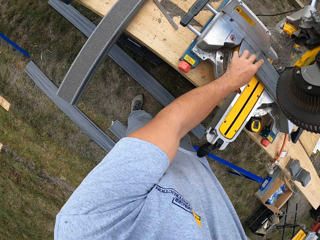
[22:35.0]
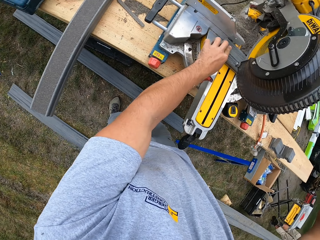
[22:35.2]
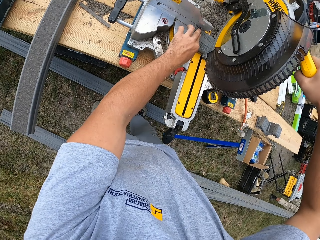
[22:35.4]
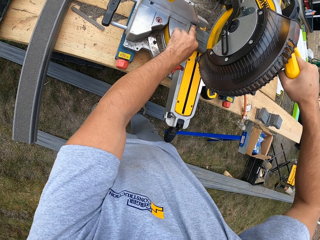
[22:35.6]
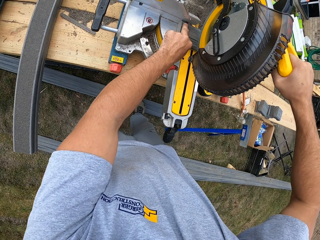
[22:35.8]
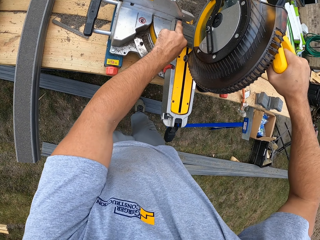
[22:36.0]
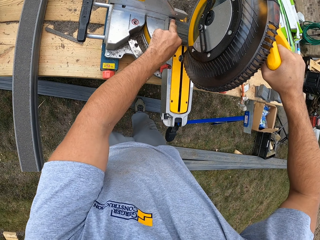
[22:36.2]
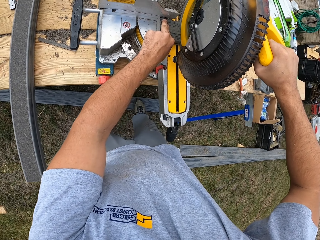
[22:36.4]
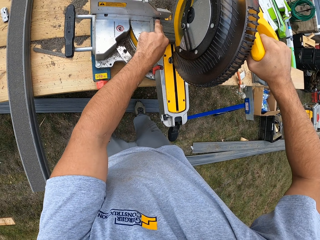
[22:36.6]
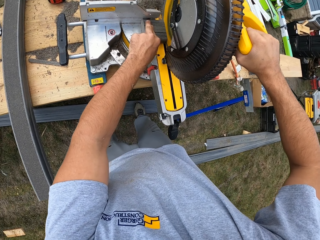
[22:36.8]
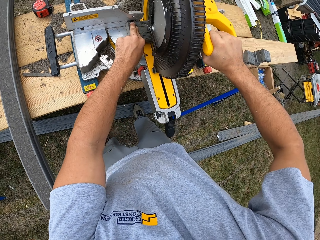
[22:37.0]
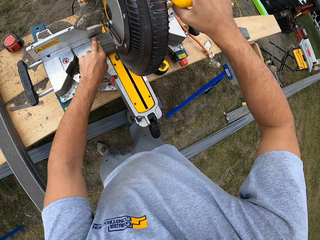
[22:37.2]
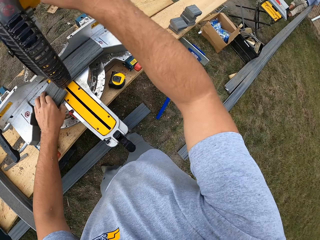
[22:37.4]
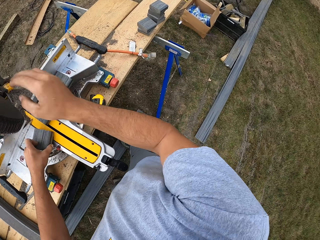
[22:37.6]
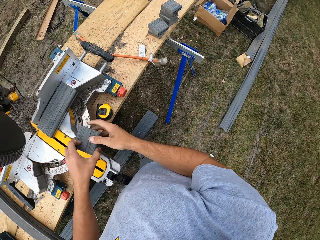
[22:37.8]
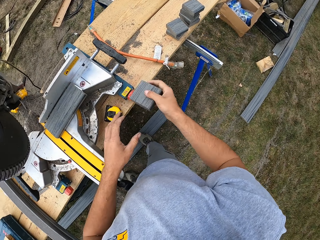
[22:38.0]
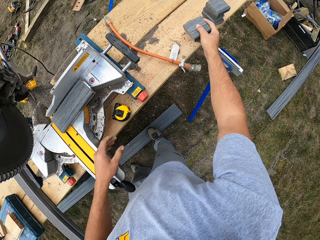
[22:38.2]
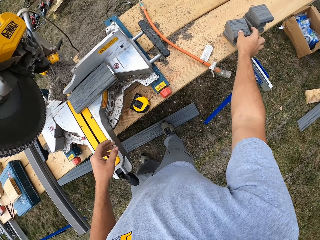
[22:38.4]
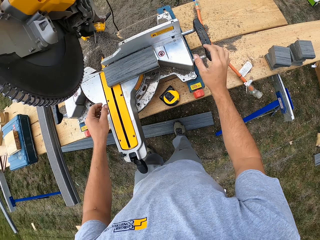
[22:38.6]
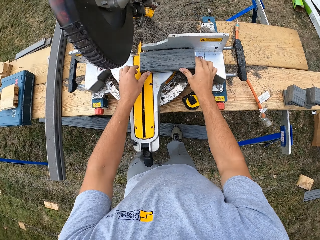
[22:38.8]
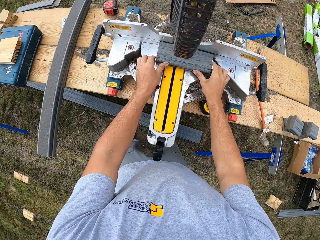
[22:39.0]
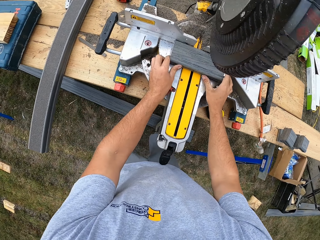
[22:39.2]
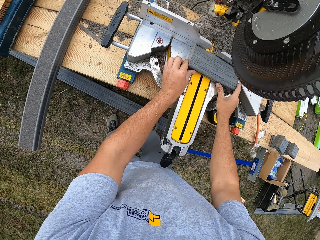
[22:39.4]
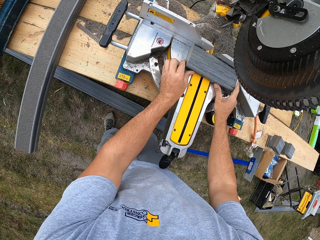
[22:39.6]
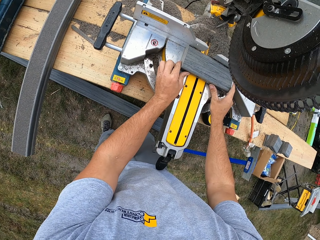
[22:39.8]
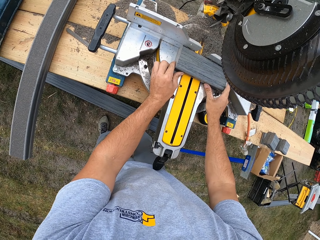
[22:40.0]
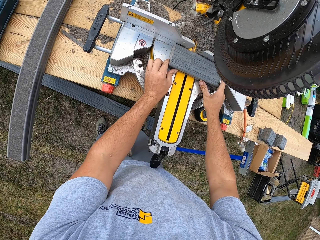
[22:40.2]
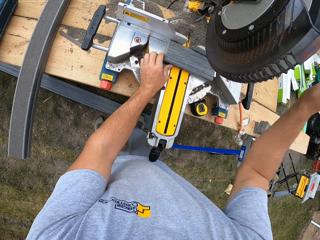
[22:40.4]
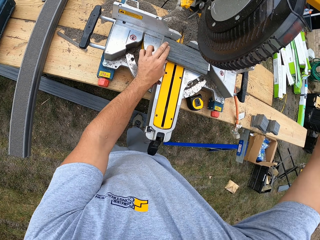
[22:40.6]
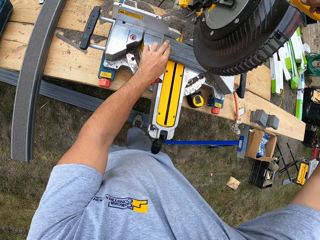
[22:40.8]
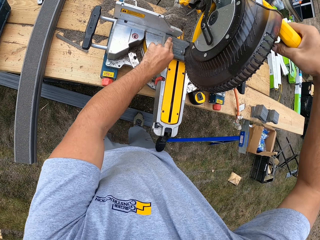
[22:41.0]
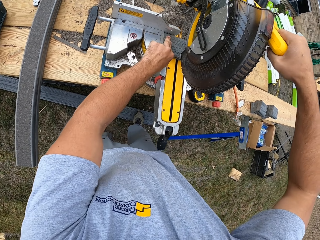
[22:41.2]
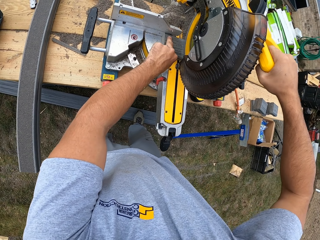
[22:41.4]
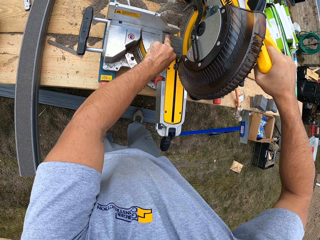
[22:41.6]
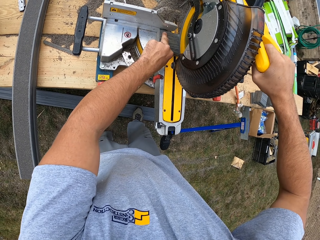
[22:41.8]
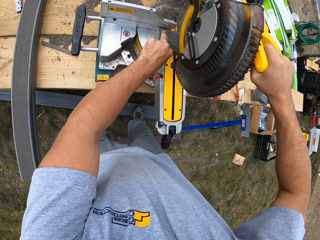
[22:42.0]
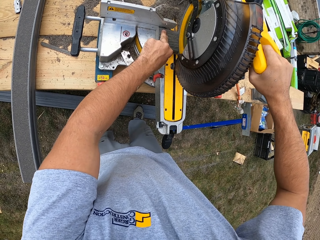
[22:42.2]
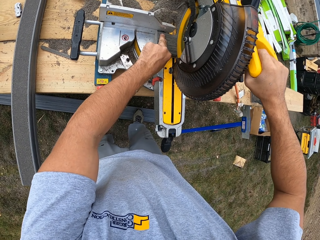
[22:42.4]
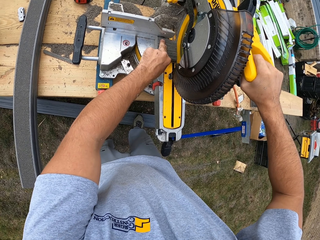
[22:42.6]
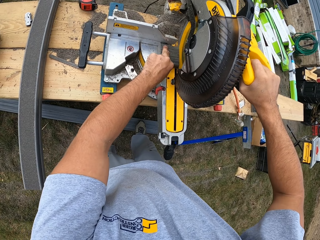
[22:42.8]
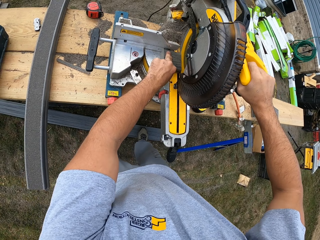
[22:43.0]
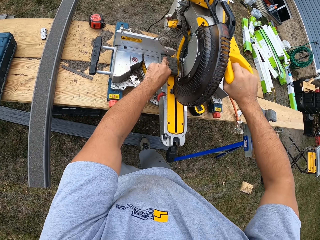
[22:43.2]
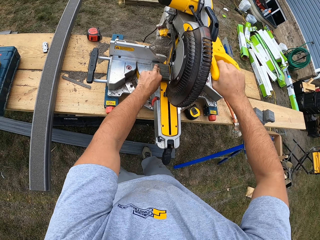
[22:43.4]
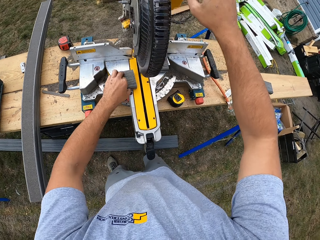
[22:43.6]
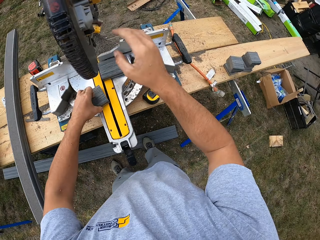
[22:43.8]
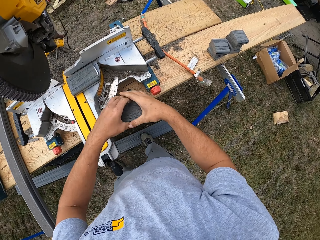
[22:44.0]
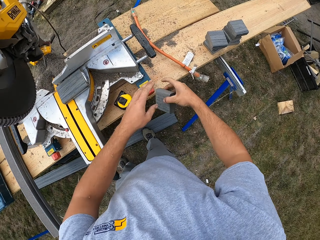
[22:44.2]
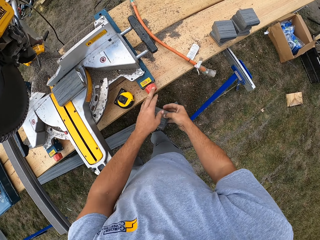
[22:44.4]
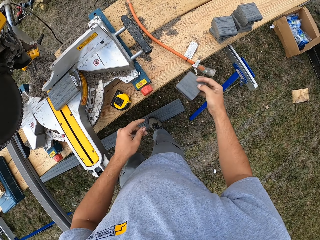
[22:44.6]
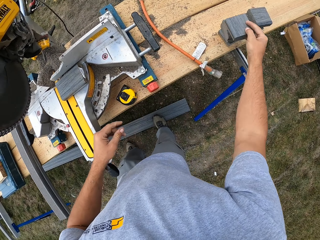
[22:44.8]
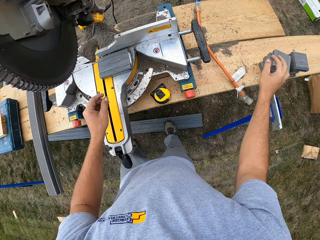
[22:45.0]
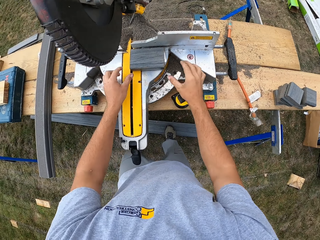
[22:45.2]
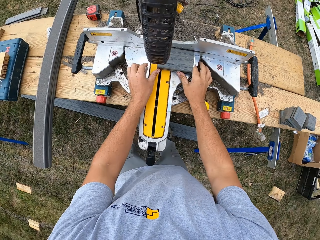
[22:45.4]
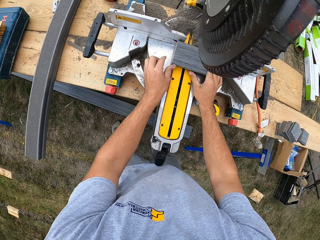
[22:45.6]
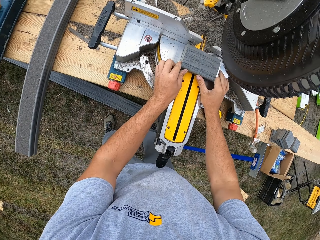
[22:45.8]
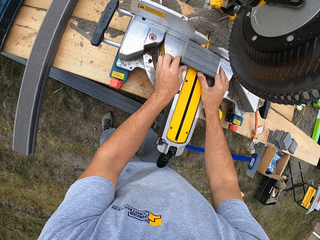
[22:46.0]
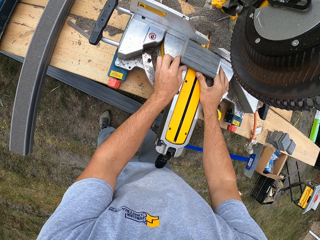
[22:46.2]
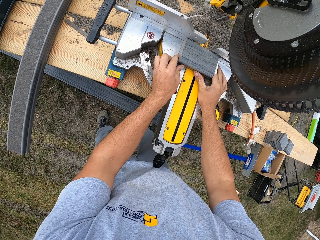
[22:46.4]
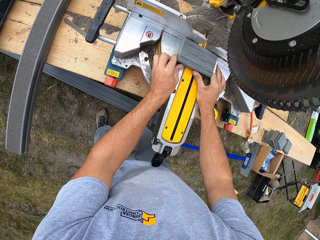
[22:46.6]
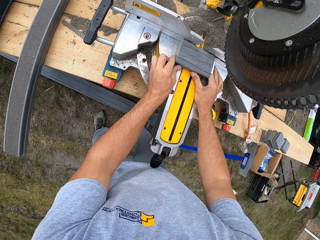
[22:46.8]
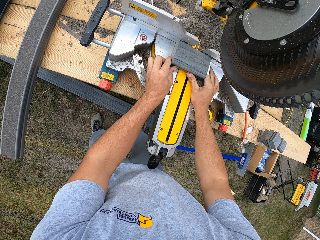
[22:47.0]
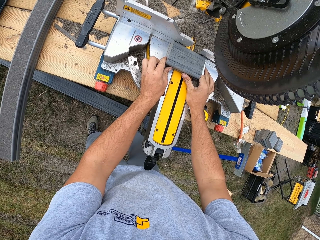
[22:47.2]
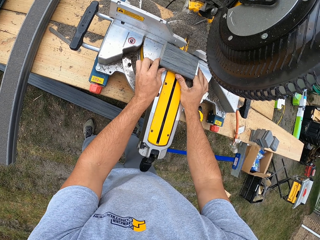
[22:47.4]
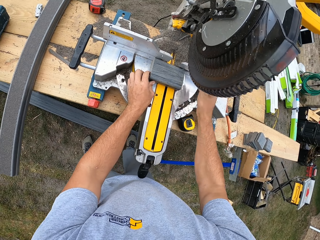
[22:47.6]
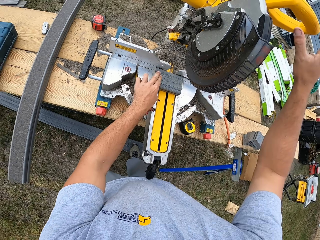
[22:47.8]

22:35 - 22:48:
The camera wearer puts on the cutter. They pull down the wood cutter. They cut the metal rod. They put off the cutter. They pick up a piece of metal, shift the metal to the right hand, and put down the metal. They push a metal rod. They pull down the wood cutter. They put on the cutter. They cut the metal rod. They put off the cutter. They take a piece of metal, shift the metal to the right hand, and put down the metal. They adjust a piece of wood on the wood cutter. They move the piece of wood under the saw.

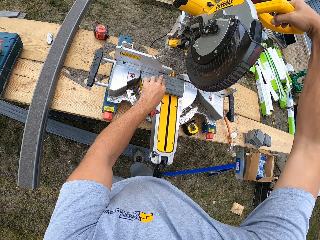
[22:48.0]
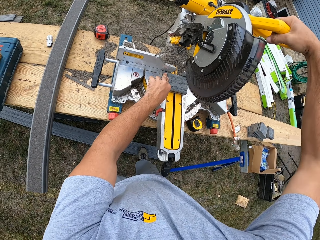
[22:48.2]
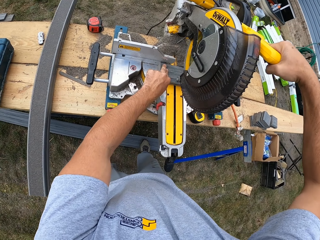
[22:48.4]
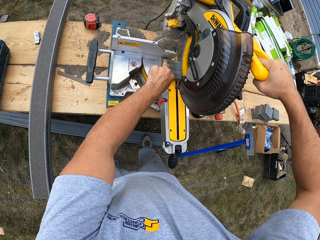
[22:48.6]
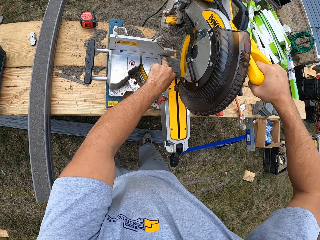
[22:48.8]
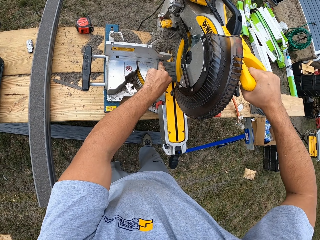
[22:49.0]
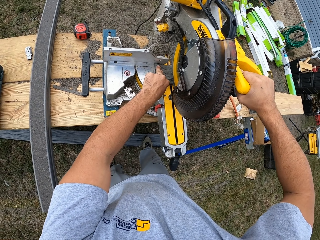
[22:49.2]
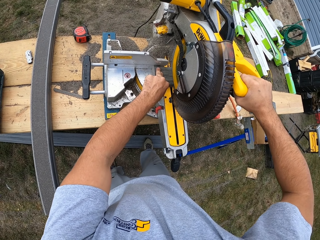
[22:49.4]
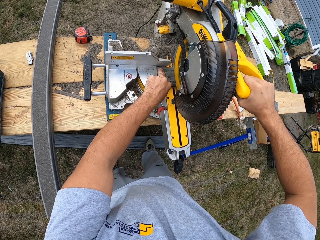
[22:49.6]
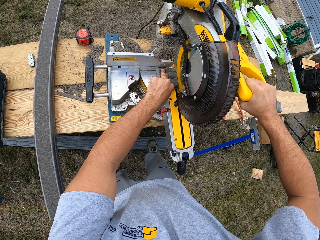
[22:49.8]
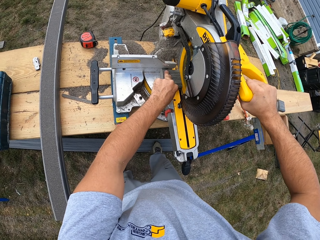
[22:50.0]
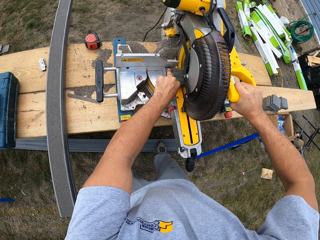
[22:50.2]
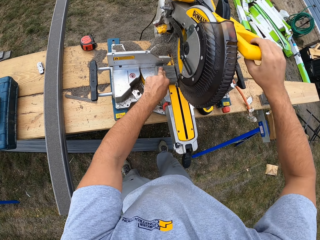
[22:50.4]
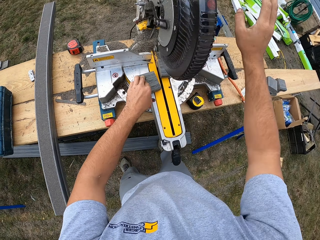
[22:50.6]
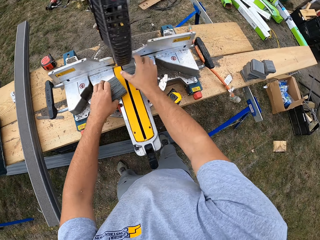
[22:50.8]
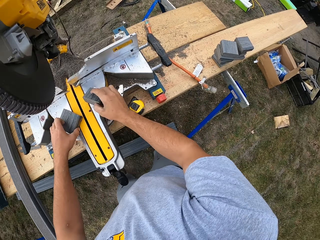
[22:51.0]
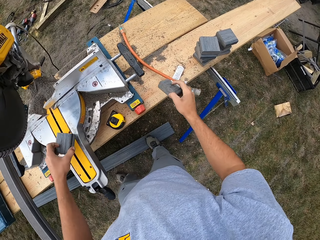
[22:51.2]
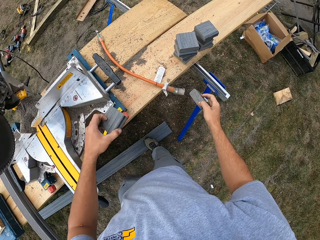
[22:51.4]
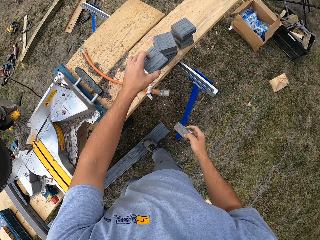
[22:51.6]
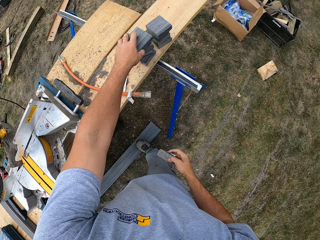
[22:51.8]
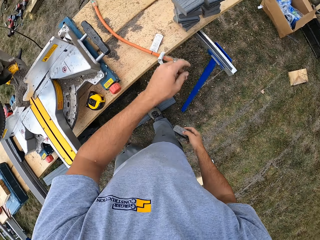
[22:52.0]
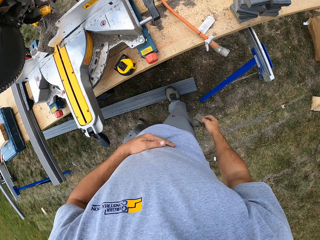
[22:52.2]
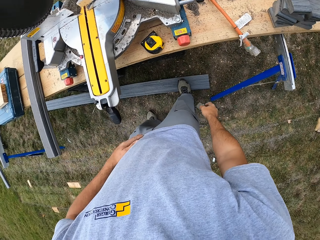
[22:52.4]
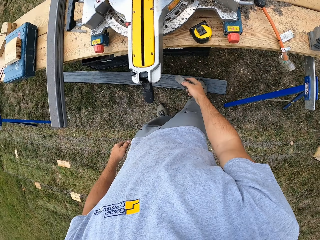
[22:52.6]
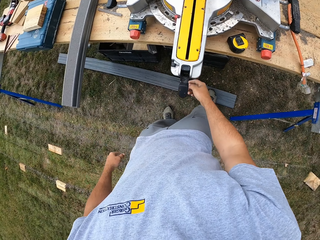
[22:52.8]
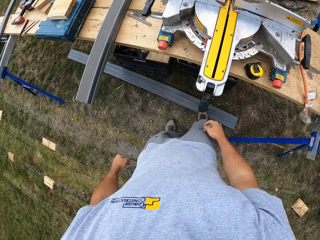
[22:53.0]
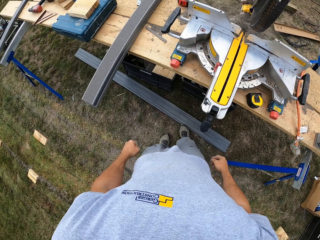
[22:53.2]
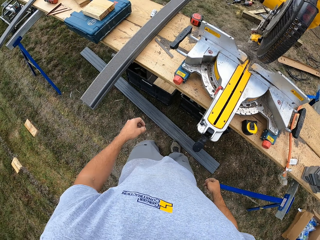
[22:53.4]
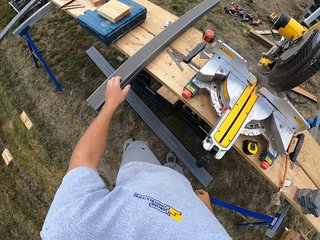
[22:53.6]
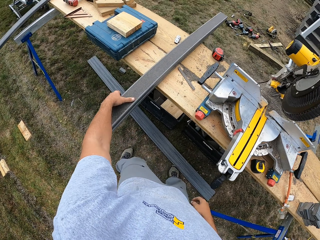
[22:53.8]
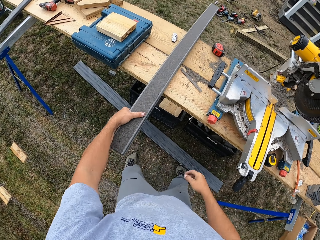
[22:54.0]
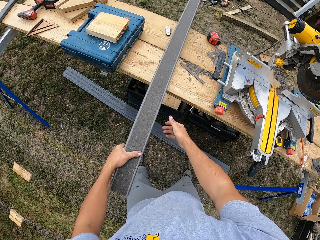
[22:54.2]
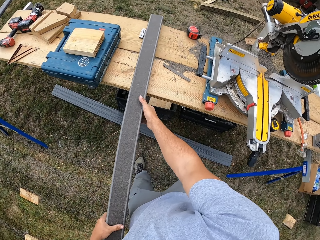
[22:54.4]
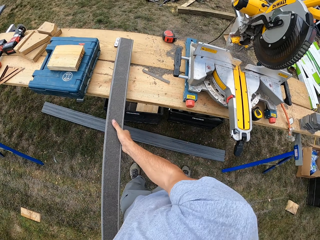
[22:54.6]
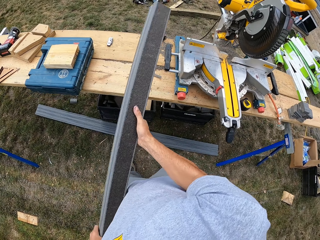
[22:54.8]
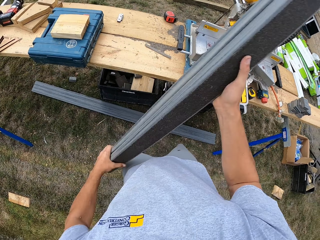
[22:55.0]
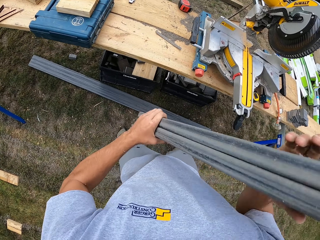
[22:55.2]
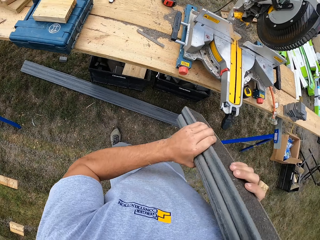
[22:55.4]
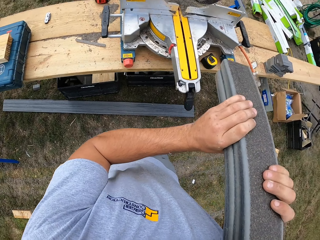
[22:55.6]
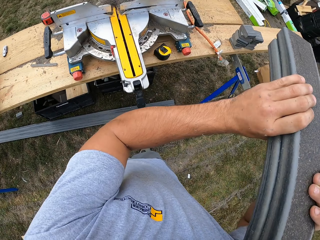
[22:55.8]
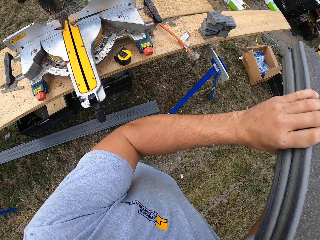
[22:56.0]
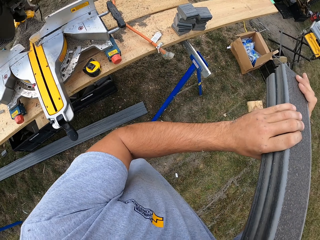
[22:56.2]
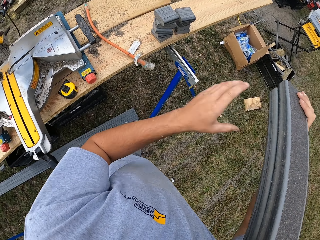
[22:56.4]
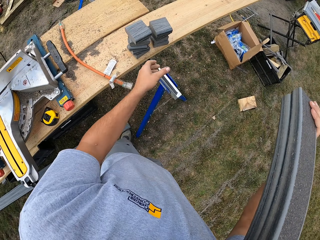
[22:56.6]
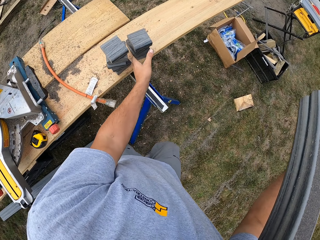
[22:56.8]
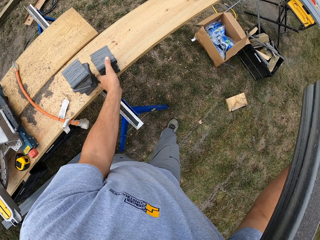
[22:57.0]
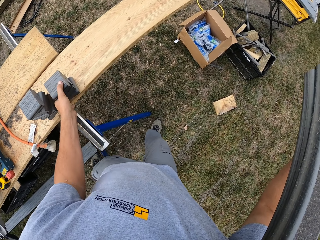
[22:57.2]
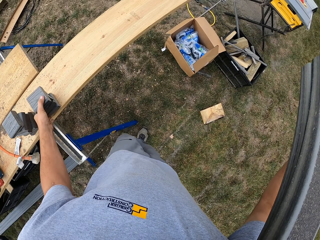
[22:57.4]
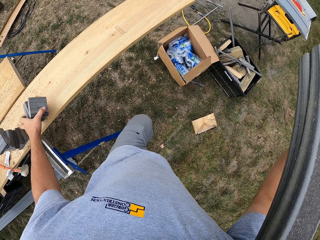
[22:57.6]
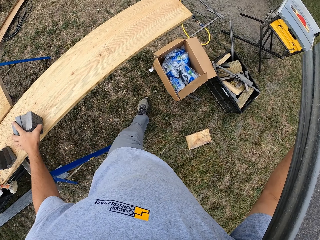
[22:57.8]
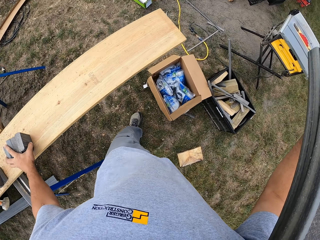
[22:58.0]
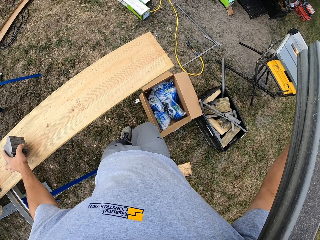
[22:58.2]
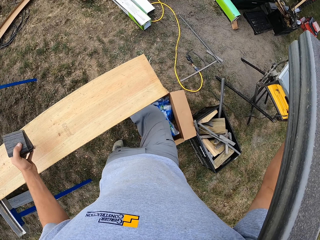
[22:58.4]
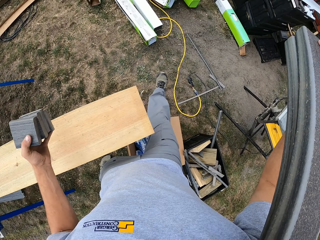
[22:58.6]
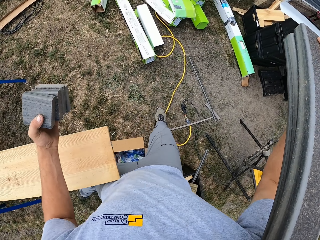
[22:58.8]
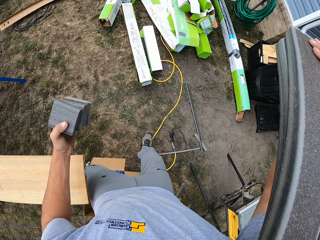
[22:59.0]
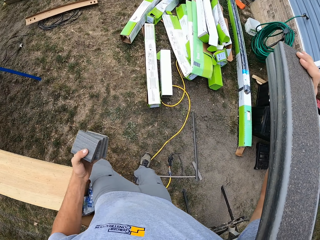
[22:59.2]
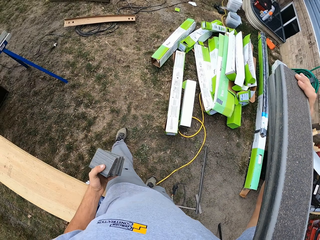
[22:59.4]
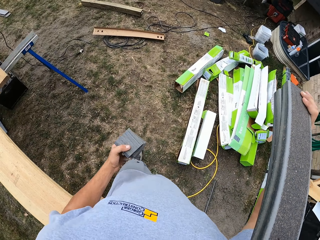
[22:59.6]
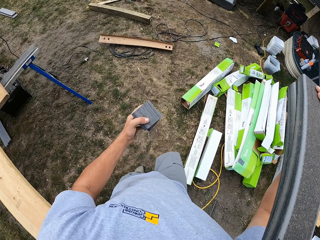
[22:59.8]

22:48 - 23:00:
The camera wearer lowers the circular saw to the piece of wood. They cut the piece of wood with the wood cutter. They let go of the saw. They put down the piece of wood on a bench. They move the piece of wood to a pile on the base. They look around a verandah. They throw a piece of wood to a box under the saw. They pick up a piece of wood. They take rods from the saw base. They carry the rods on the shoulder. They walk around the verandah. They take a pile of wood pieces from the timber base. They walk around the verandah.
